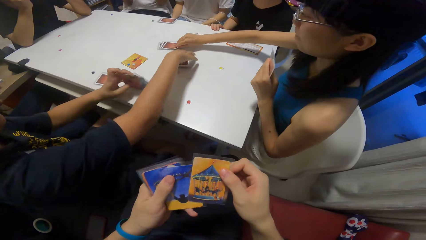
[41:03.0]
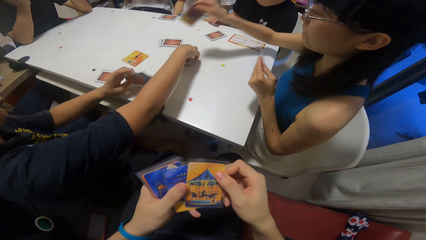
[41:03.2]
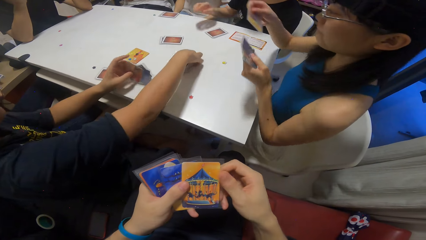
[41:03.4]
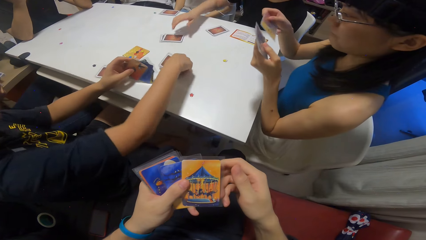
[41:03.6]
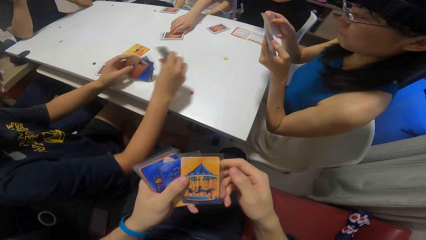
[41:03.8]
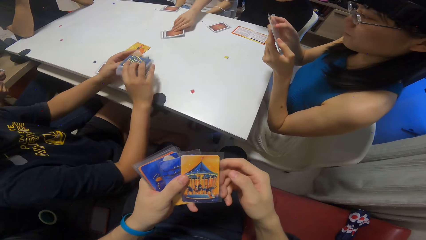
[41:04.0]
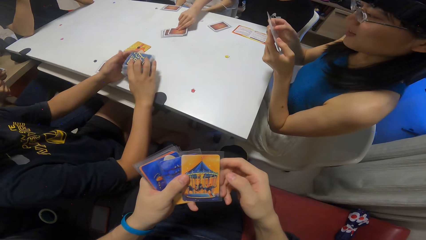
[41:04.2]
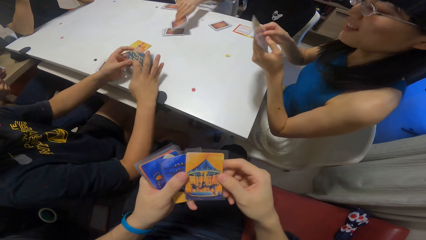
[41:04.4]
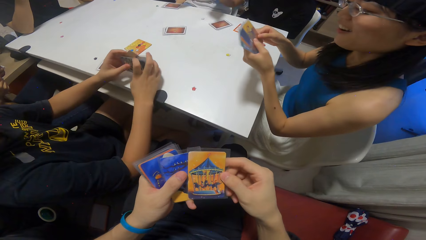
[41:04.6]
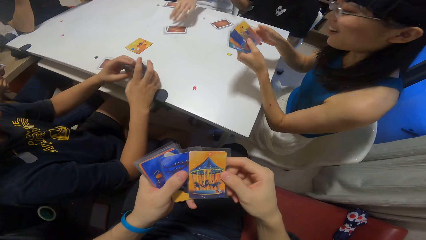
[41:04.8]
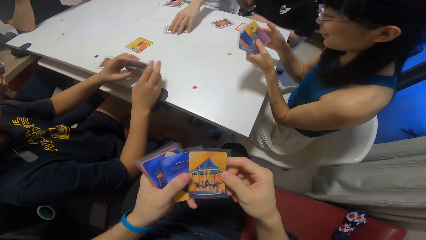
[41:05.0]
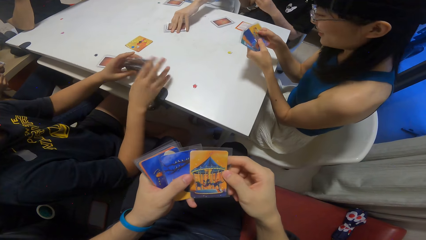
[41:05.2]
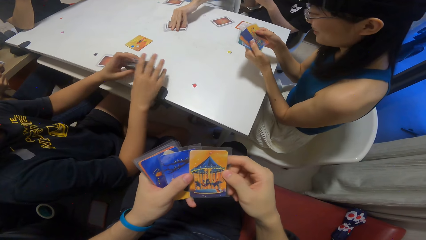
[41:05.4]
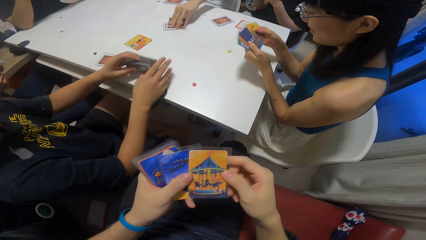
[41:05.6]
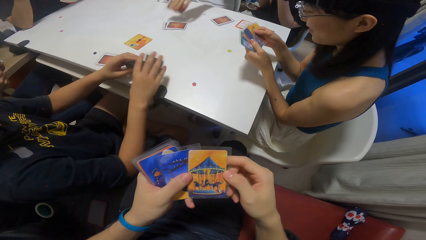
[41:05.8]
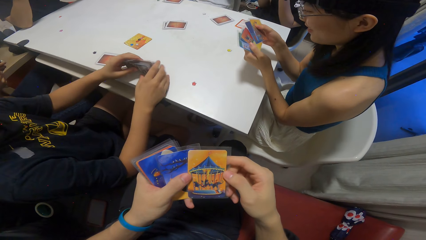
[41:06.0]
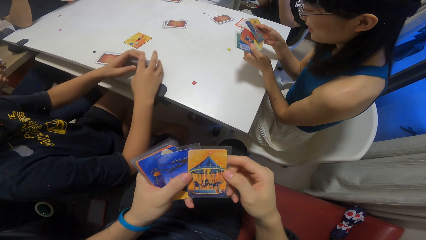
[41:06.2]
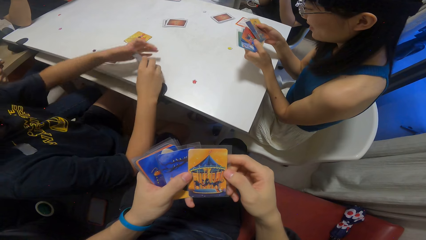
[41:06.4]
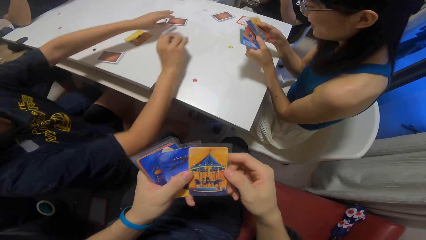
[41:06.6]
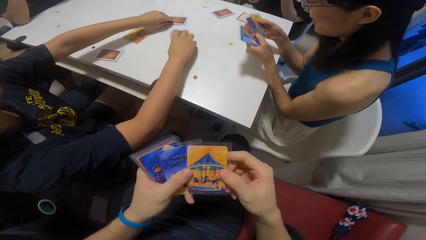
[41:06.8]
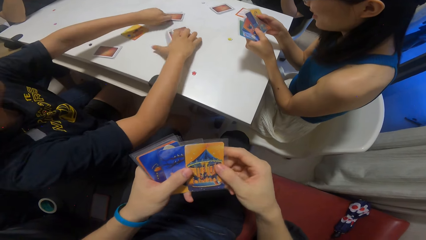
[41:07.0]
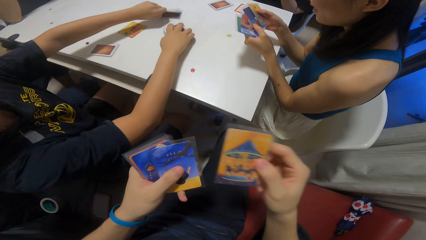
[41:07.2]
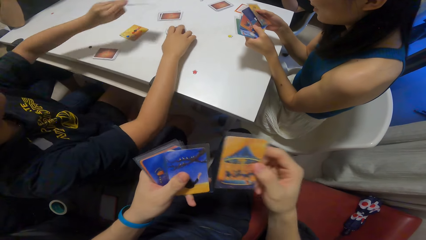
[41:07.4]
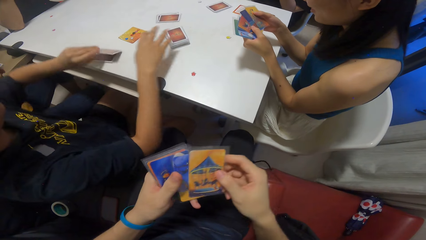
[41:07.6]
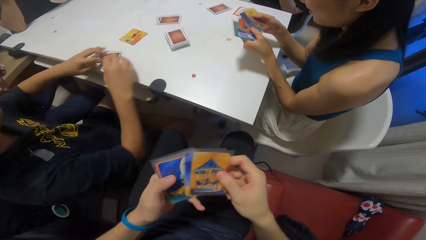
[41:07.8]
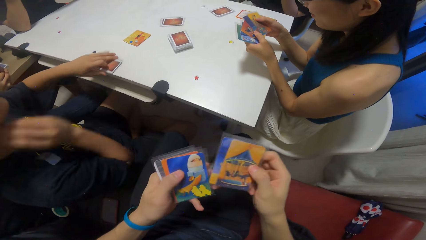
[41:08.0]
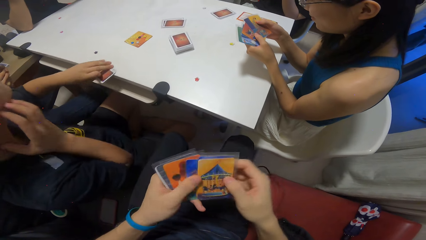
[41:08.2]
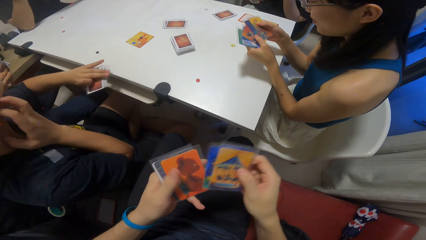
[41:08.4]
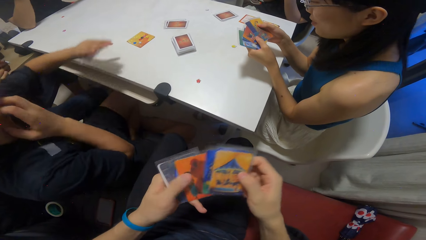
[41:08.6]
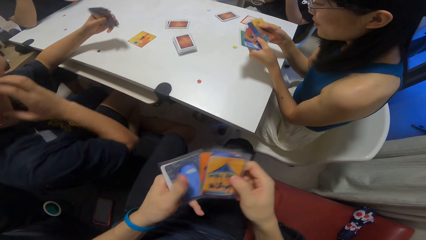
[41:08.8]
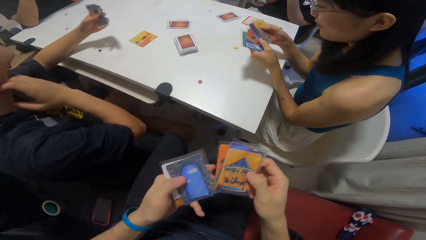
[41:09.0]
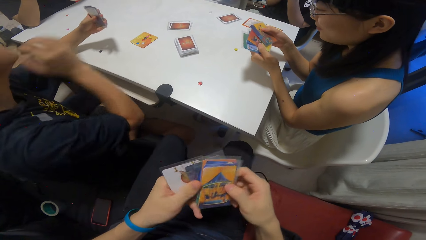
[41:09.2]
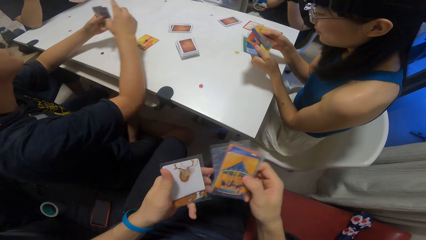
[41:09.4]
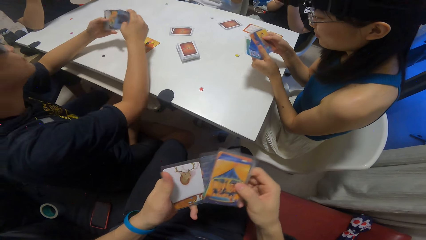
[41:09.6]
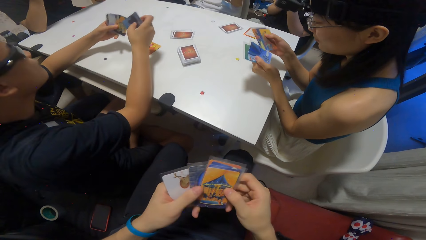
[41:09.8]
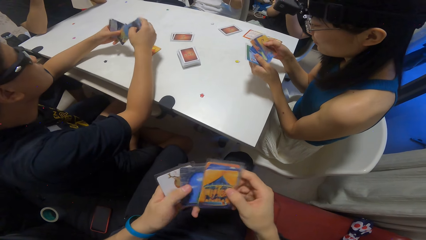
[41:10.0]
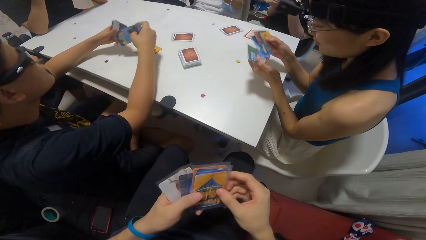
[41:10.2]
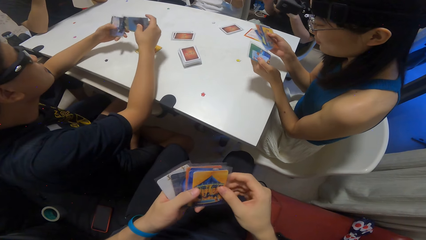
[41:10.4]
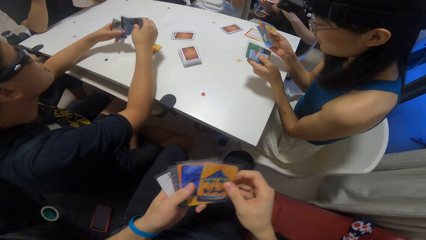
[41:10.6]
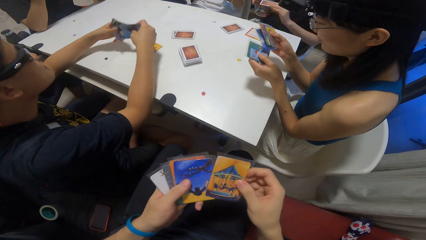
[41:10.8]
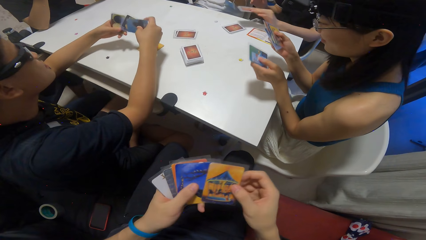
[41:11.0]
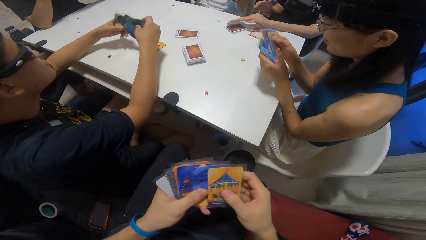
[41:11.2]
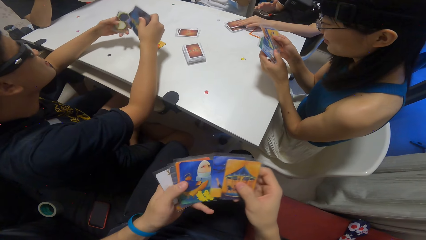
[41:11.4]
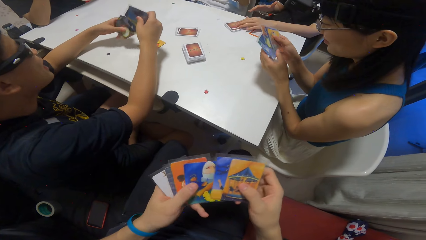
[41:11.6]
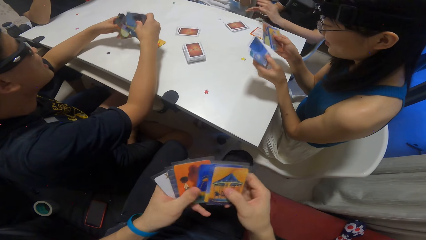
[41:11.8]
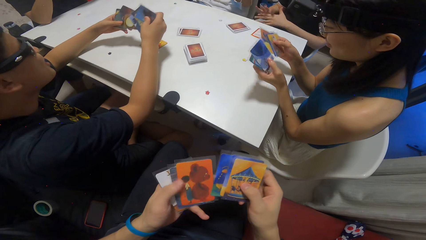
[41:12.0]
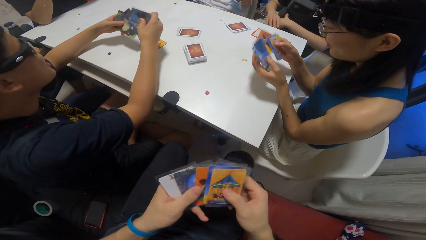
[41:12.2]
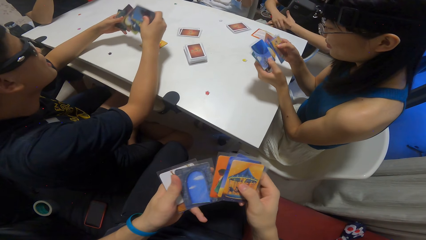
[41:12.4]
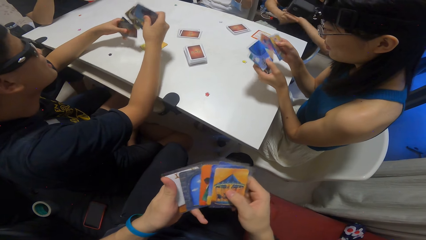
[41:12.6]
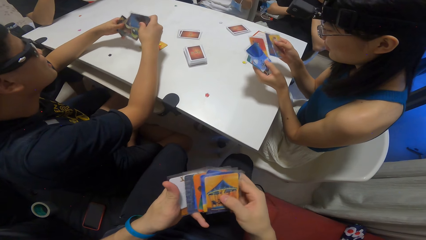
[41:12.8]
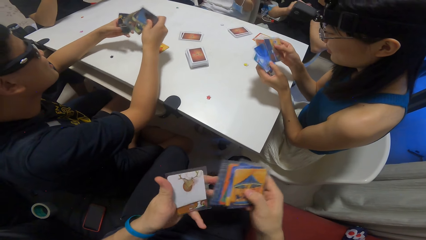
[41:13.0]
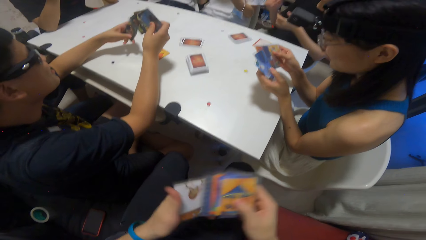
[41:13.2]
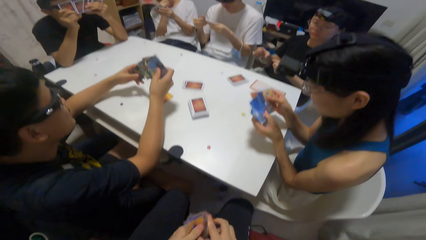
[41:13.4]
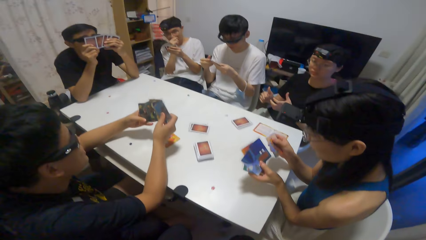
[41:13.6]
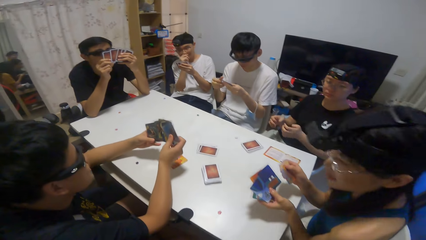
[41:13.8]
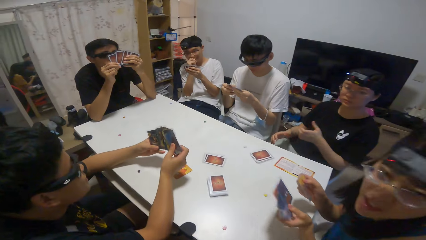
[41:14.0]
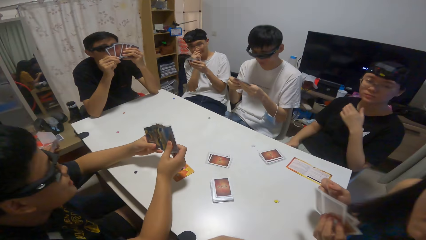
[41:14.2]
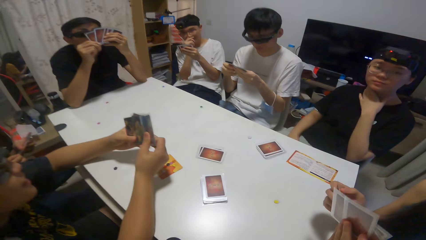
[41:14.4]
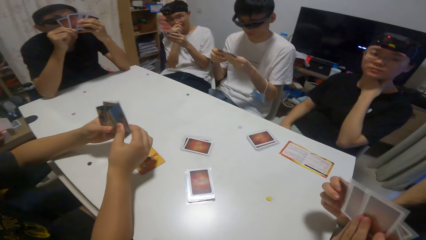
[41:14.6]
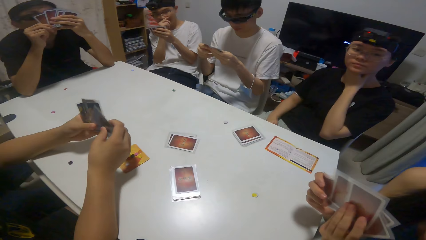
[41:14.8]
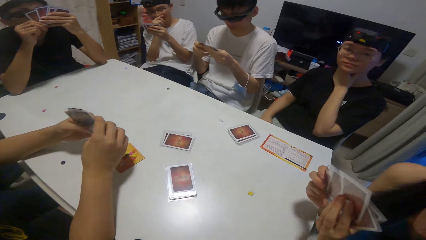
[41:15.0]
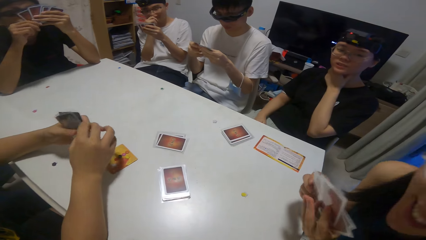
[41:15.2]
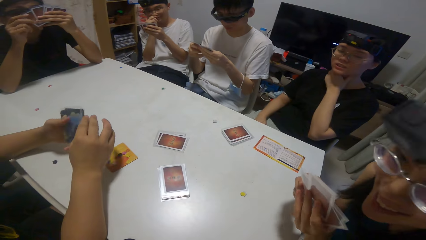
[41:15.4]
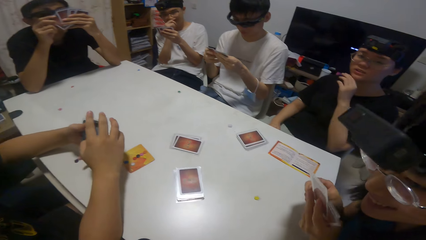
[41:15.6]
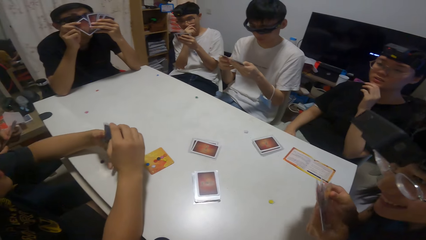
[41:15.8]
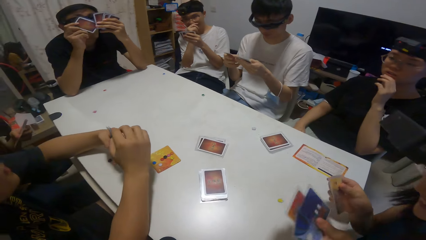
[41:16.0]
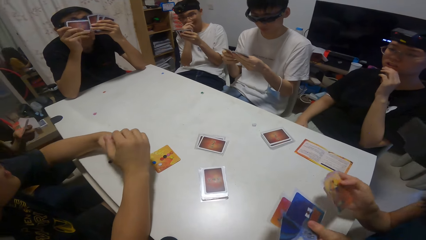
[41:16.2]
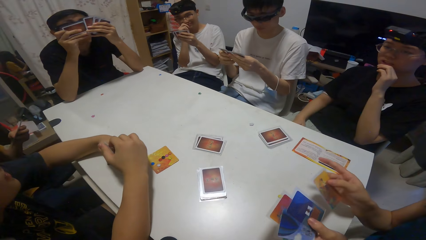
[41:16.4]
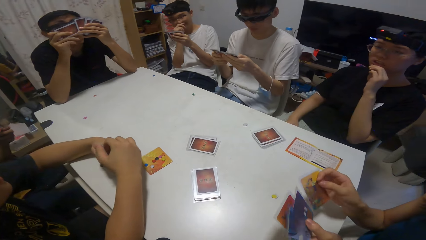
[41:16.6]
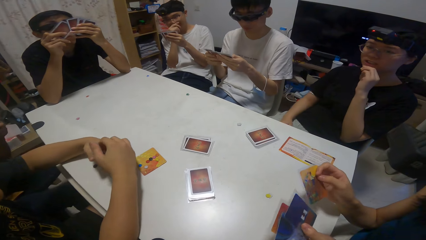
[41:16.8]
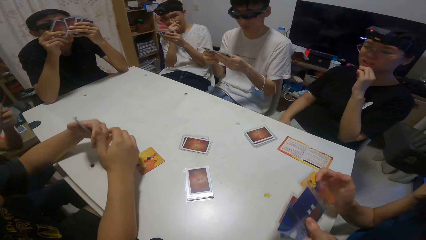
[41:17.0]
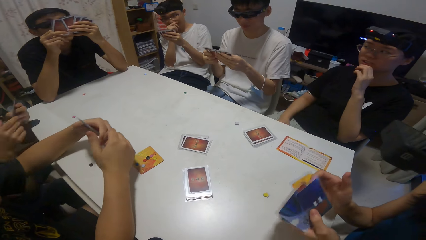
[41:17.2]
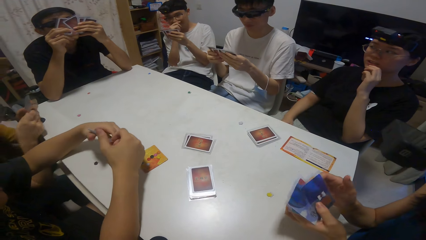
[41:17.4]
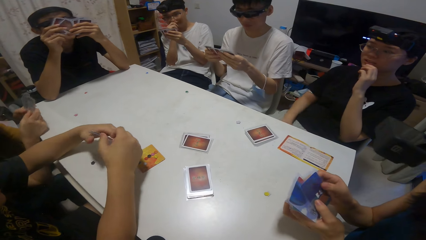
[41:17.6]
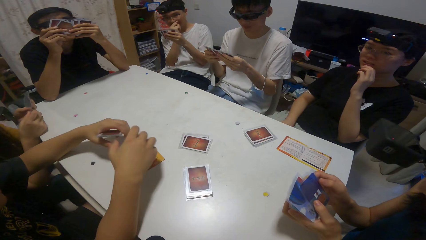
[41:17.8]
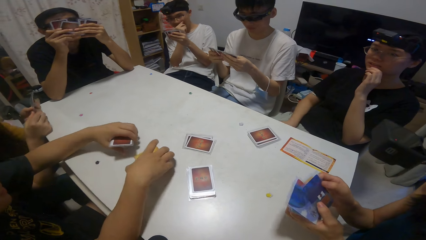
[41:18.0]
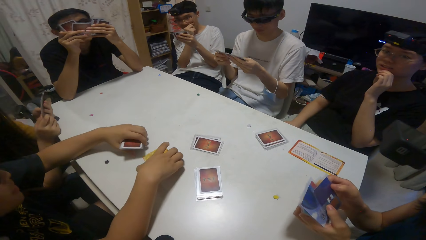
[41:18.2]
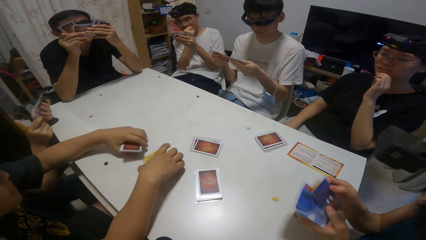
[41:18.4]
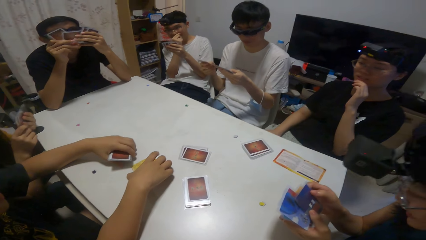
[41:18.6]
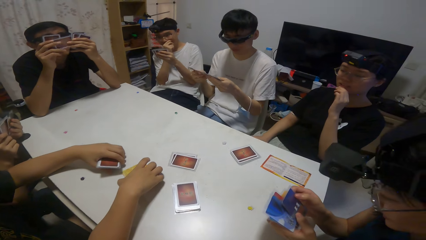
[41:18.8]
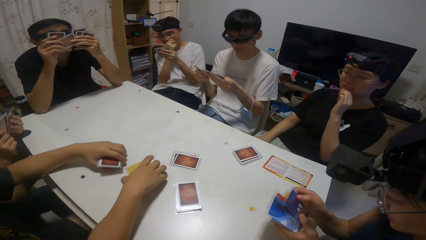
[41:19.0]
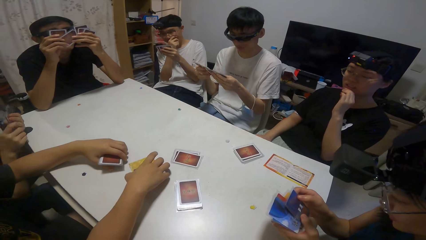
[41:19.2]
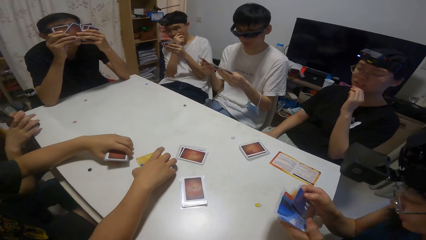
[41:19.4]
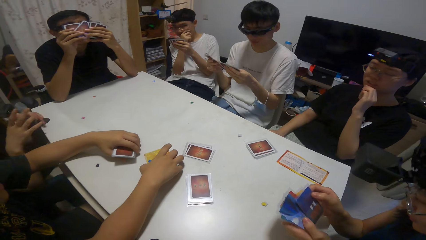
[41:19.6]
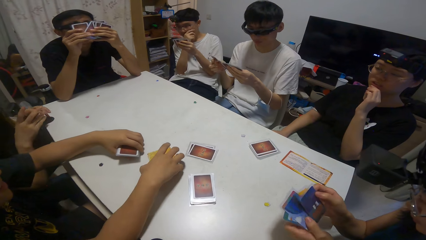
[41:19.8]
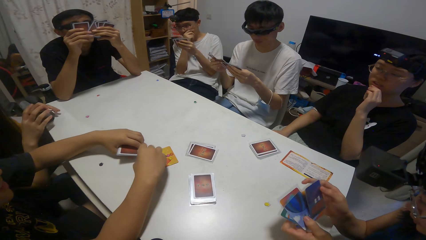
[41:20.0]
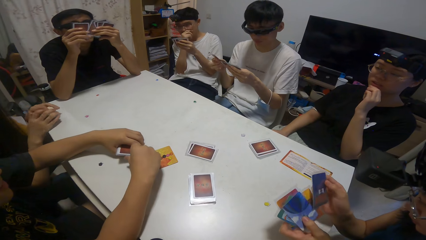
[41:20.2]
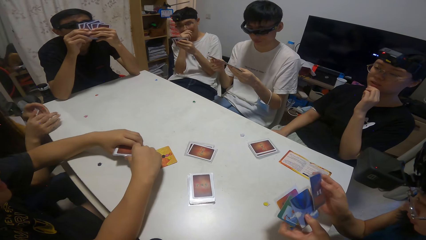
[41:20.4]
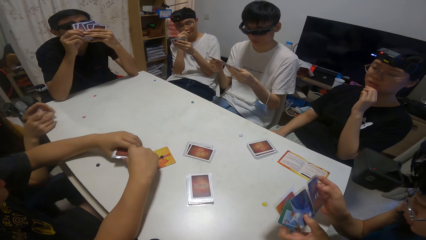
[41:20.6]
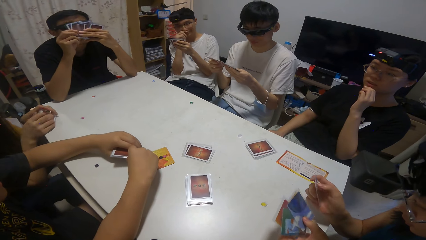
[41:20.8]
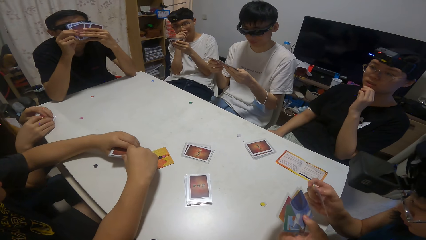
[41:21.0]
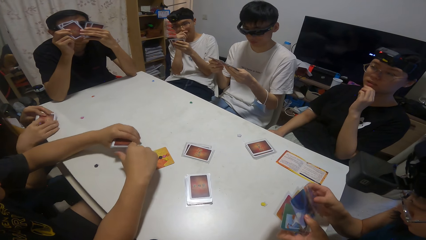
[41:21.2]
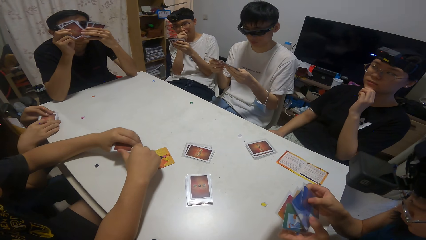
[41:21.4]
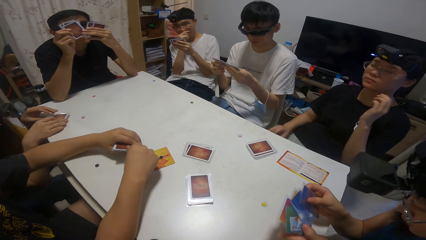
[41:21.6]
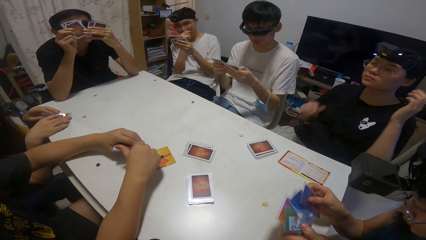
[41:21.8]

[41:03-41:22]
A woman picks a card from the reserve on the table. A man packs some cards on the table. Another woman picks a card from the reserve on the table. The first woman checks her cards. The man arranges the cards on his hands. Another man picks a card from the reserve on the table. The first man drops the cards on the table, picks a card from the reserve on the table, and picks his cards on the table. The camera wearer shuffles cards. The first man holds cards and checks his cards. The second woman shuffles cards. The camera wearer counts cards. The first man counts cards. Another man holds cards. The first man moves the card on the table. Another man holds cards.
